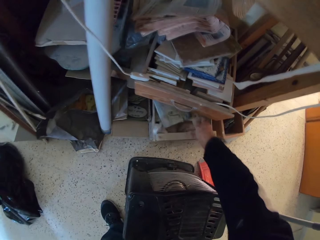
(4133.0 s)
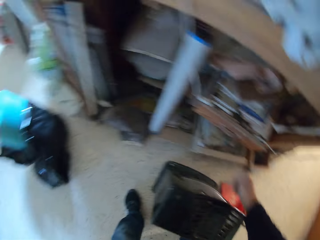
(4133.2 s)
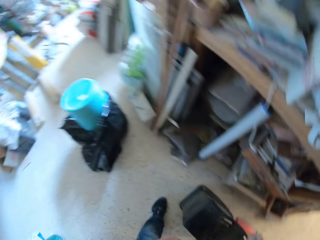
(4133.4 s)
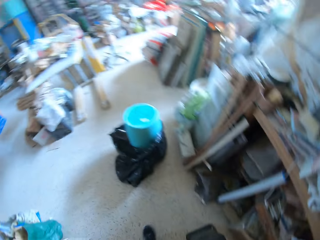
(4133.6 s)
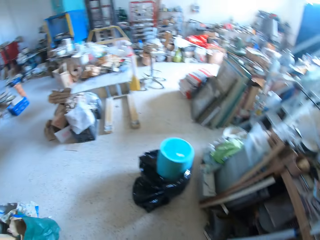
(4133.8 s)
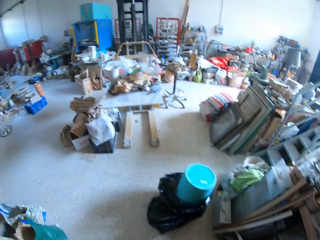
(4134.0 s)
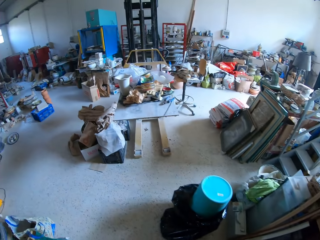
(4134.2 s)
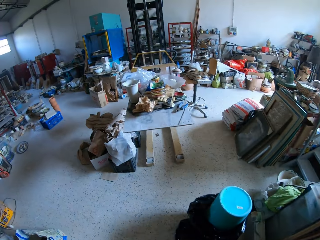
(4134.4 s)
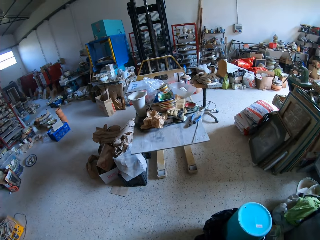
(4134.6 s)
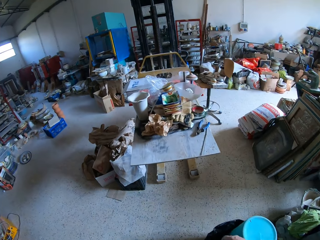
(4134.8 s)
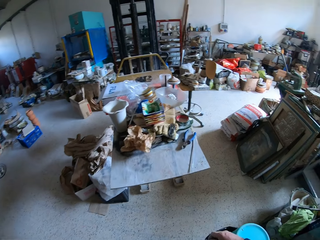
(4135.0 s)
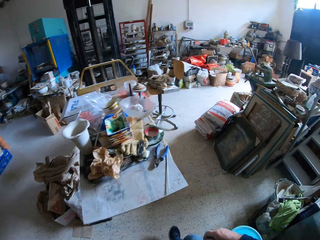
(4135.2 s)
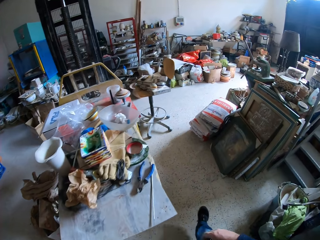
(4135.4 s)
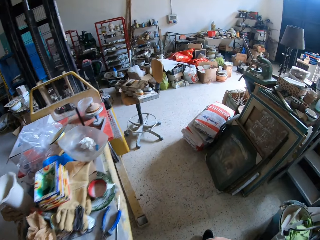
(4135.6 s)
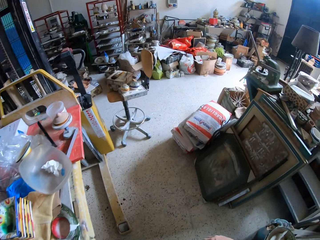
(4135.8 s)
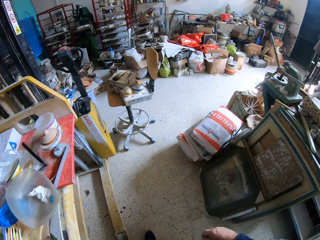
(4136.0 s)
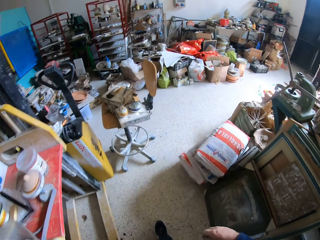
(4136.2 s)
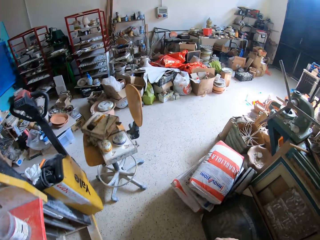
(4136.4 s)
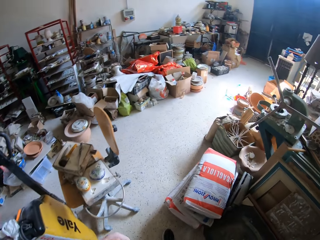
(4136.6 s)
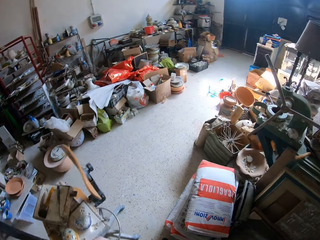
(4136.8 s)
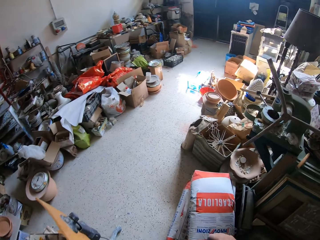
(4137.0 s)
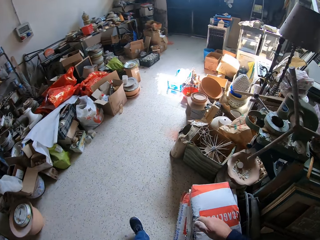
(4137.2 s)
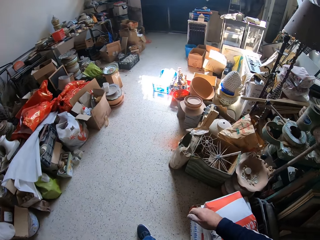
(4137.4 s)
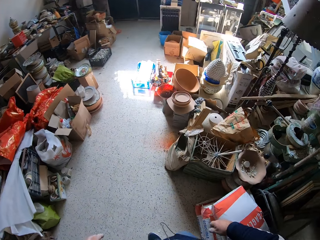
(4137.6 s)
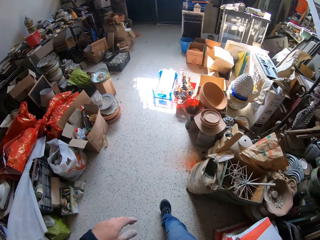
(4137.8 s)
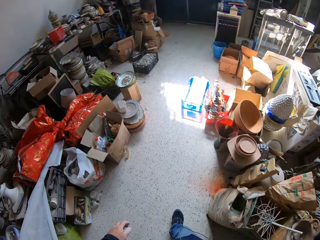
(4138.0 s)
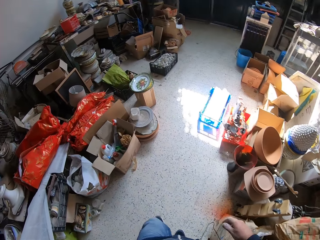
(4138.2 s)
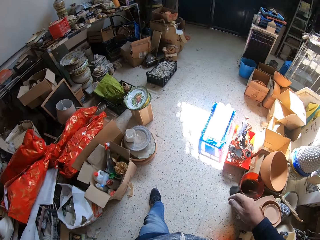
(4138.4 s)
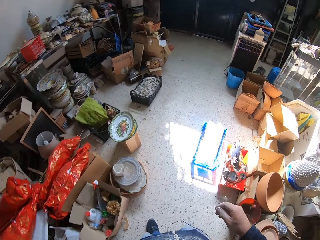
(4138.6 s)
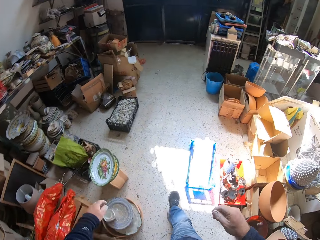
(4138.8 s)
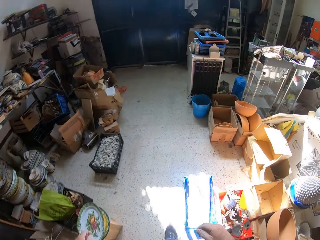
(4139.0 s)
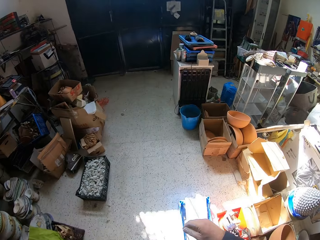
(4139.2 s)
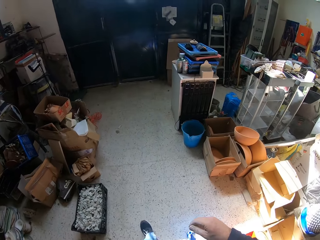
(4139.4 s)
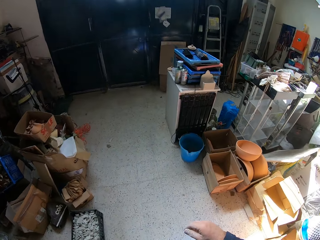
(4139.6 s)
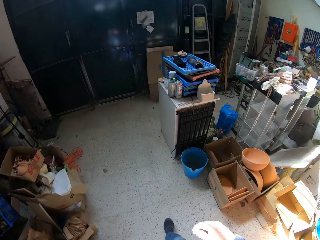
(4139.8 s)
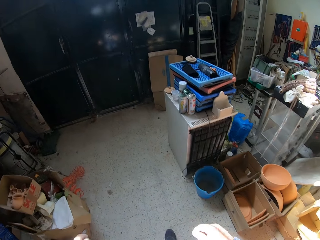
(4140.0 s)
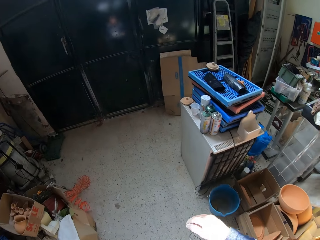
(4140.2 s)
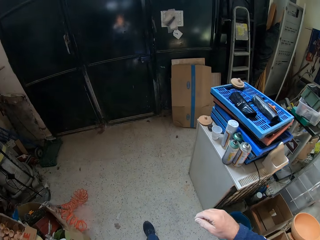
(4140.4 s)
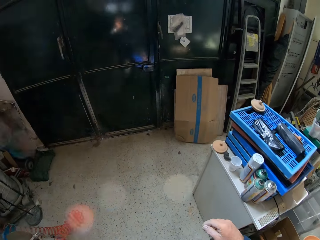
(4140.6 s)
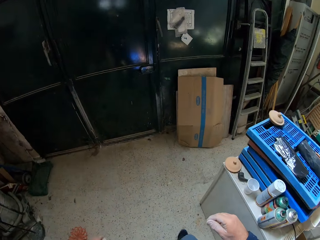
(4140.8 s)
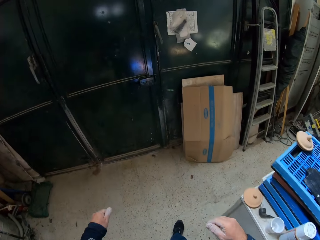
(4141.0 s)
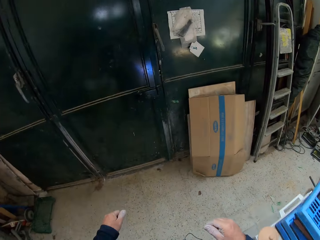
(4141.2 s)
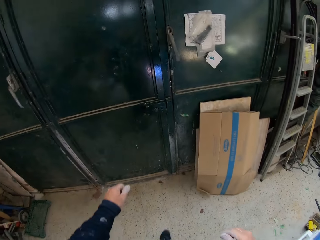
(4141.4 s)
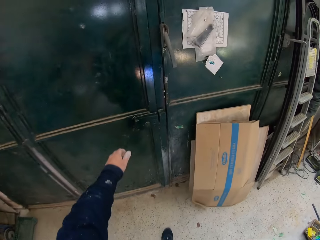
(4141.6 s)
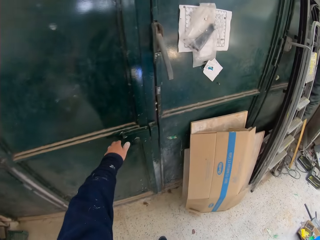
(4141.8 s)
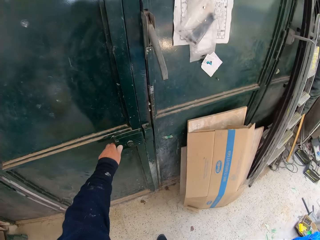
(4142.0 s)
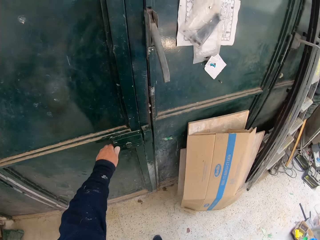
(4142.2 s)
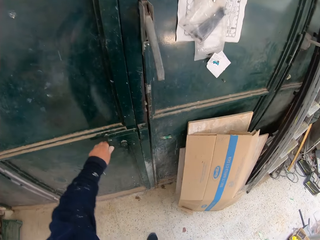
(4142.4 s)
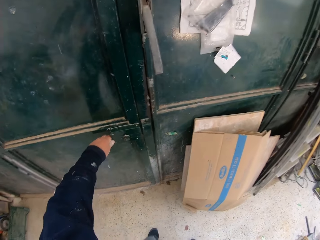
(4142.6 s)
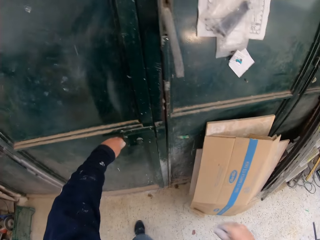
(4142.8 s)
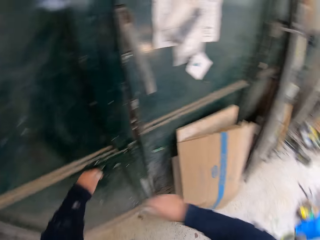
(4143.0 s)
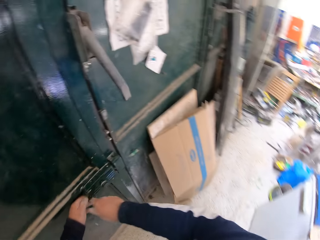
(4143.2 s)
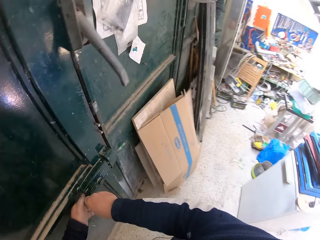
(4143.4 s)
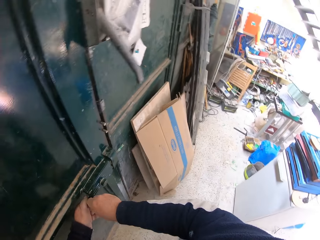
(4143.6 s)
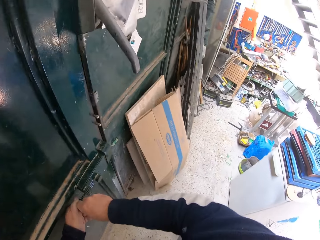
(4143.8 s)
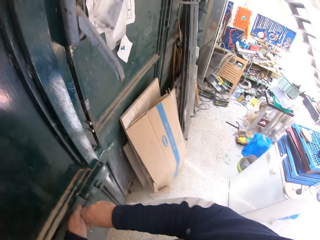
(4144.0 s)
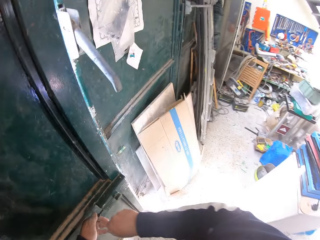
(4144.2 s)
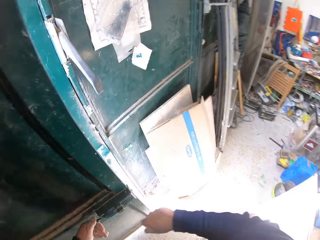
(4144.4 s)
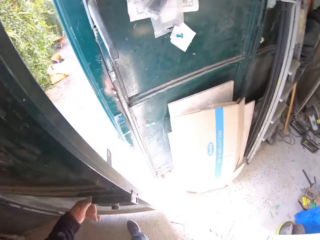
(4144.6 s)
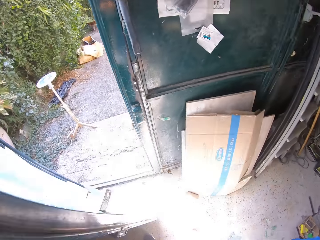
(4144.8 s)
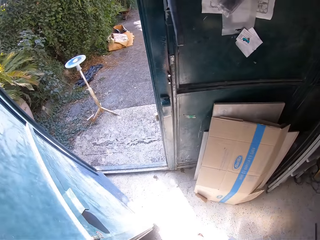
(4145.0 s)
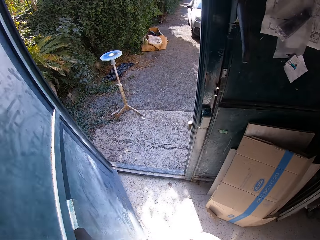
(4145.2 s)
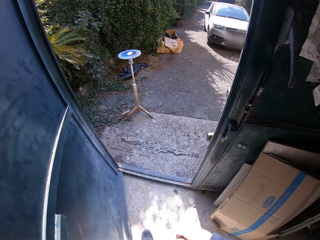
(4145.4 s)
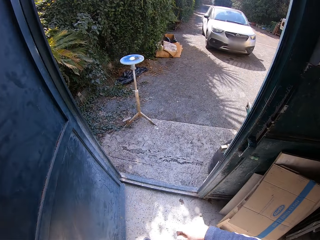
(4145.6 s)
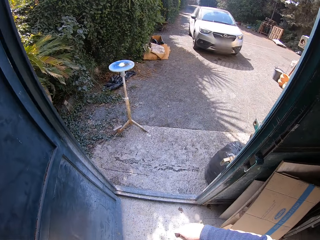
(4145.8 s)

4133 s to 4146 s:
The camera wearer walks around a garage. He puts tiles in the drawer. He opens a door with his hand.

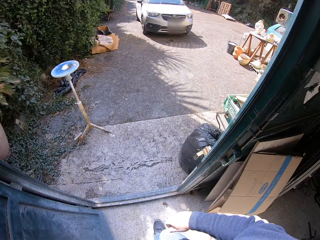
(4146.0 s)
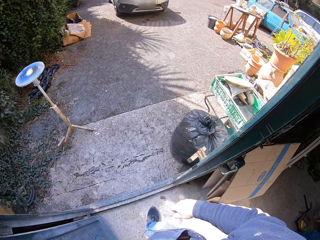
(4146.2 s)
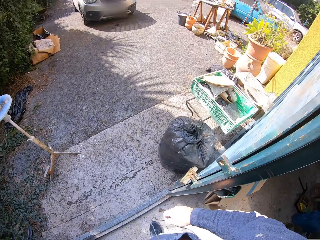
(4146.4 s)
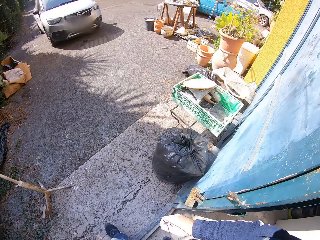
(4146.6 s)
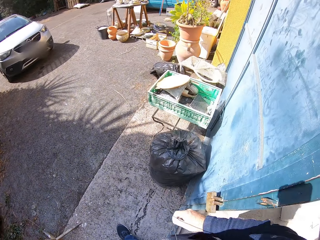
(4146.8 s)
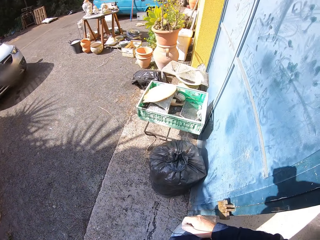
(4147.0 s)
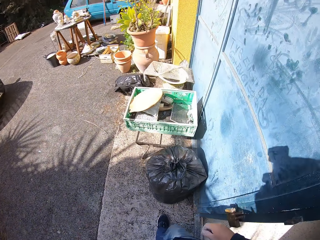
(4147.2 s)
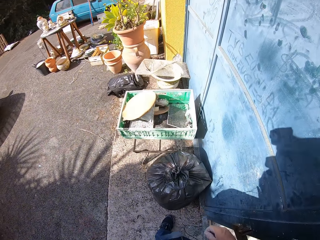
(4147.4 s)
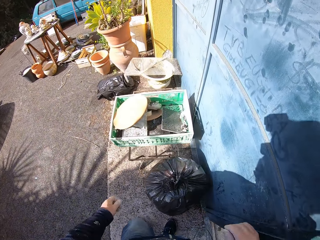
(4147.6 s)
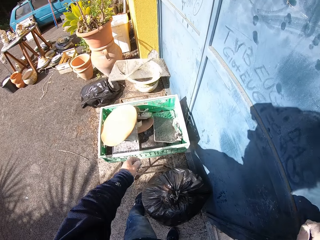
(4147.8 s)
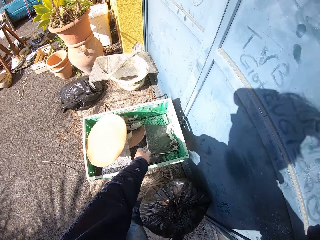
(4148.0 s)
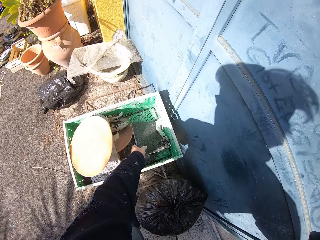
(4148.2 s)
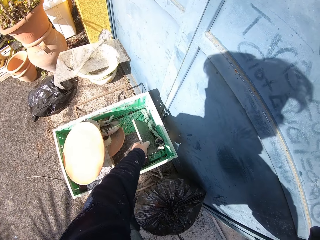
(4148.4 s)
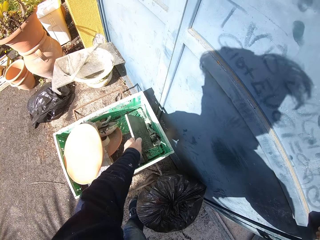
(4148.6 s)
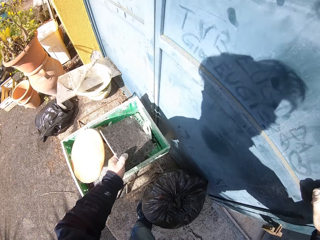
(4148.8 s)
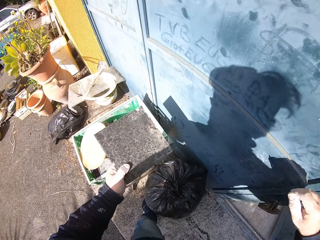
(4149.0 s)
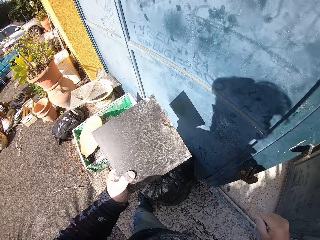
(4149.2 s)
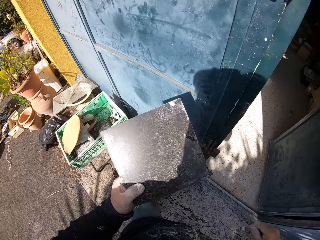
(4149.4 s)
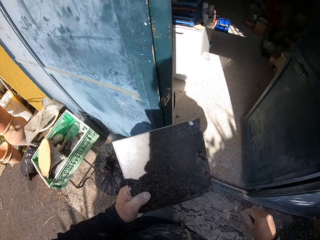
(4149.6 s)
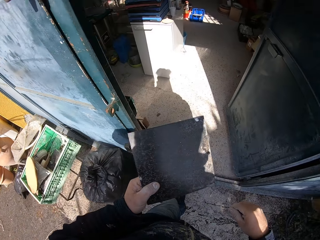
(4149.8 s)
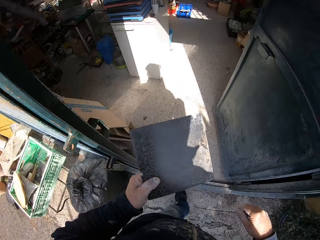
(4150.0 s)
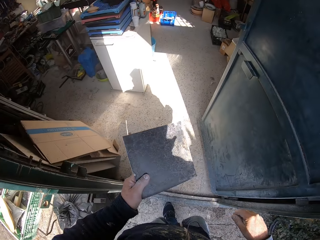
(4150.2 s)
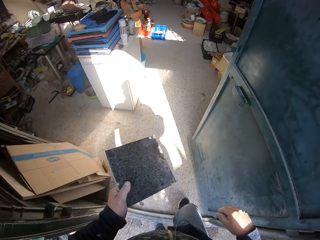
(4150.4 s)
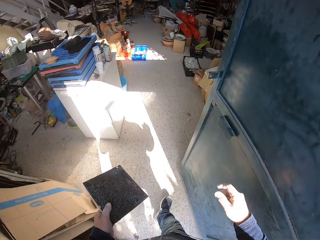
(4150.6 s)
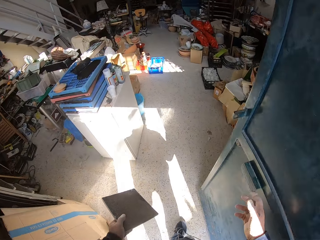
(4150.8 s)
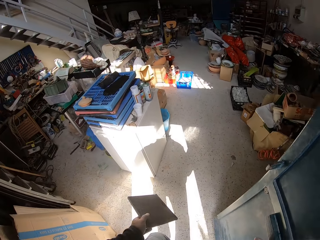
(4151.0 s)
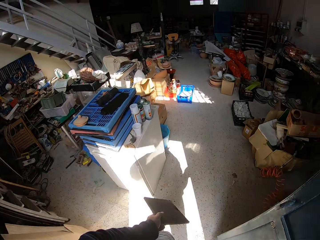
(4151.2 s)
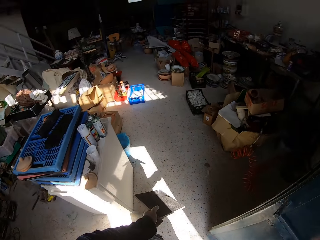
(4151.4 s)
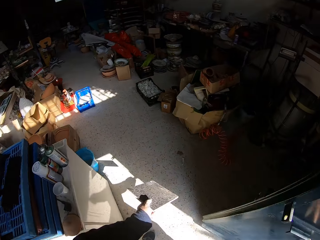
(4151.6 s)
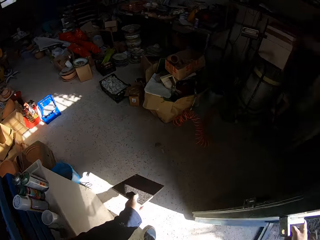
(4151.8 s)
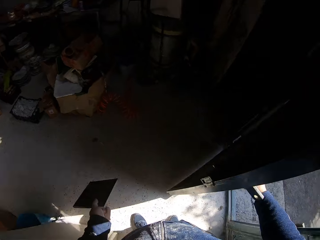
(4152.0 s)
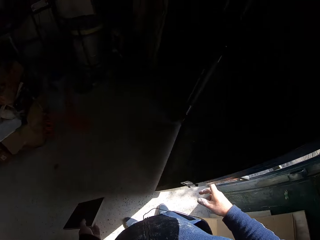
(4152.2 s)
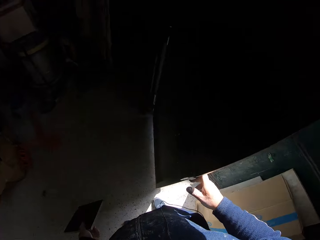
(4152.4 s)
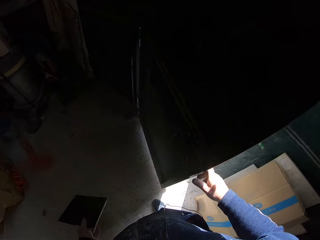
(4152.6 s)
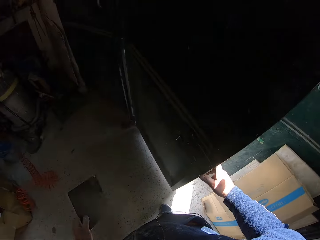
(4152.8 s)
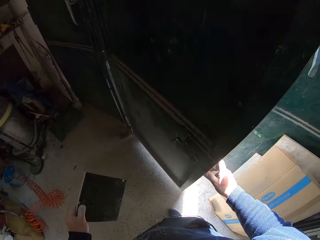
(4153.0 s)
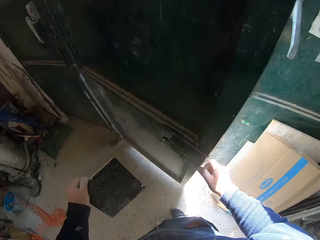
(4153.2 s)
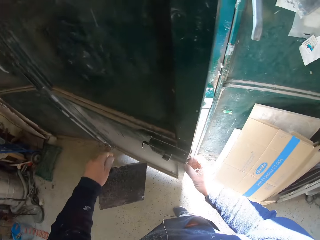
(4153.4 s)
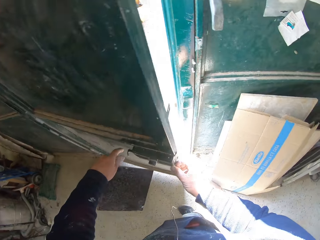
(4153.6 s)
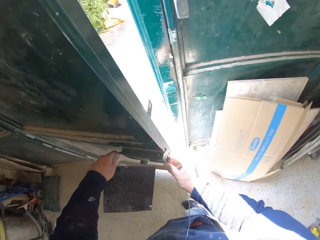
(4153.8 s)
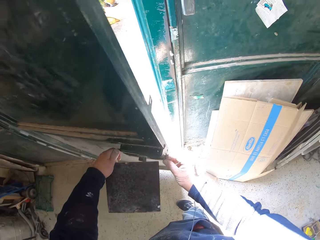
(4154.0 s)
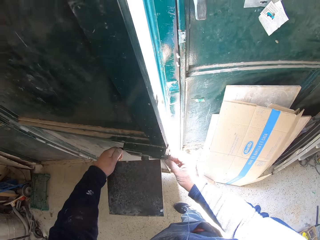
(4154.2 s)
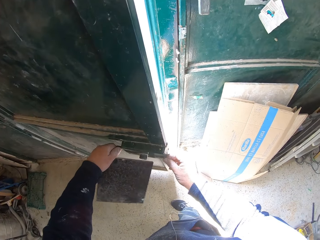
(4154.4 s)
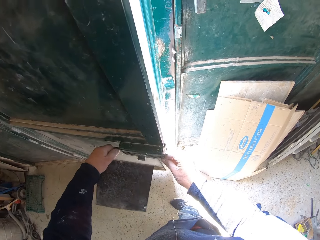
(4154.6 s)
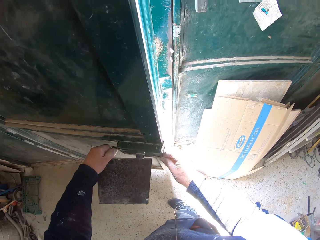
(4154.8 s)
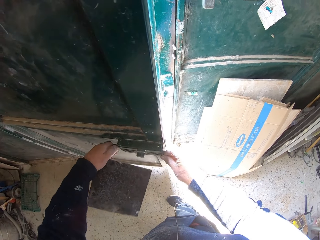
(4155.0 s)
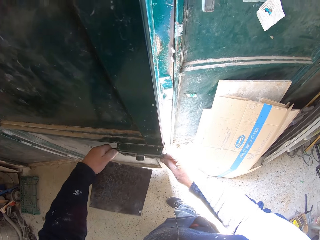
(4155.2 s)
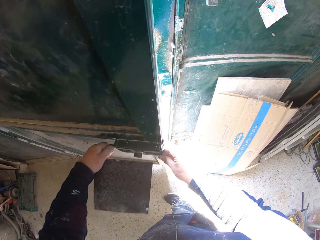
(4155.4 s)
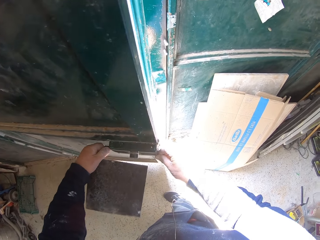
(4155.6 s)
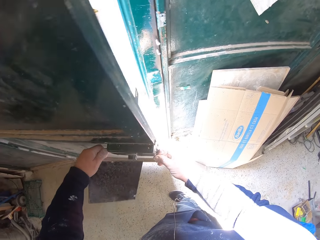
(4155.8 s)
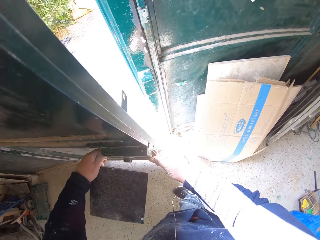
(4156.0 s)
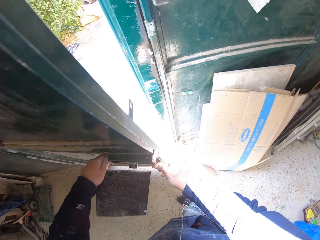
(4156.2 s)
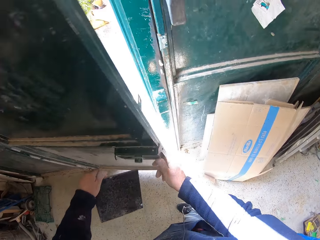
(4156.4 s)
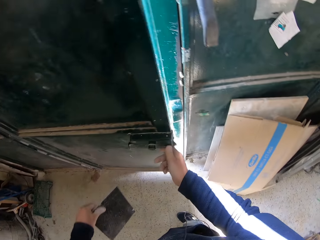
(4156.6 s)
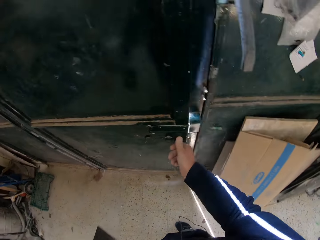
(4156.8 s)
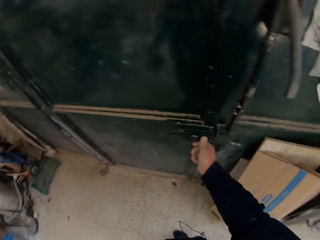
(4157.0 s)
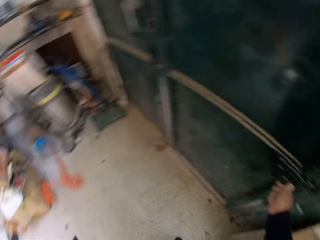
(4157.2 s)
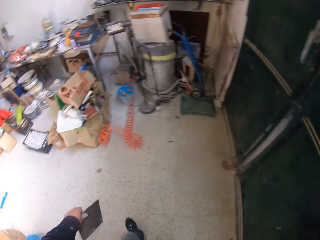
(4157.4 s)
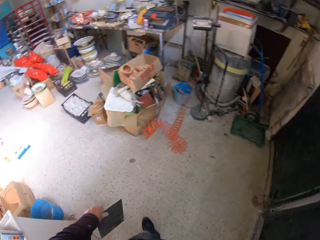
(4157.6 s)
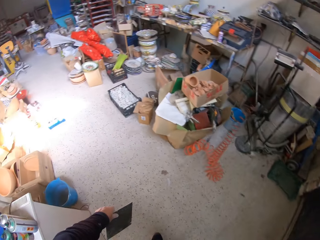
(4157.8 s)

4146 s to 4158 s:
The camera wearer walks around a parking lot. He picks up a tile from a tray. He walks around a garage. He closes a door with his hand. He adjusts a door knob with his hand. He closes the door with his hand.
